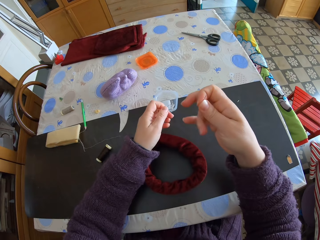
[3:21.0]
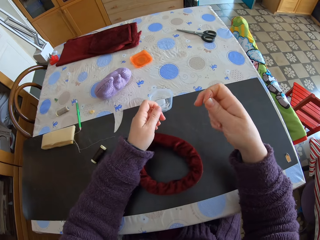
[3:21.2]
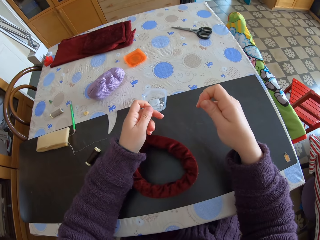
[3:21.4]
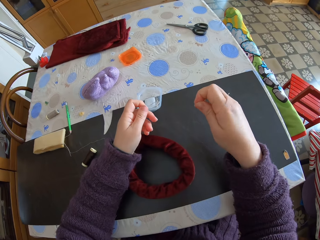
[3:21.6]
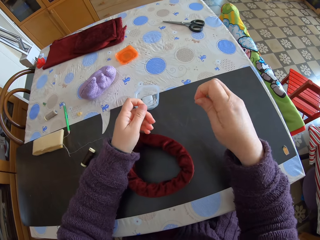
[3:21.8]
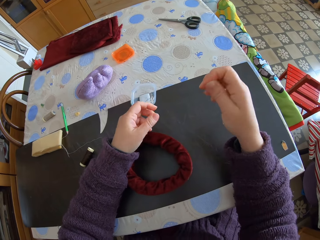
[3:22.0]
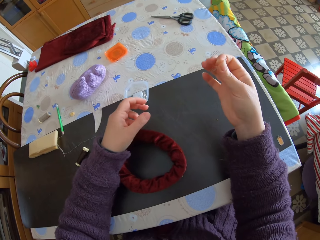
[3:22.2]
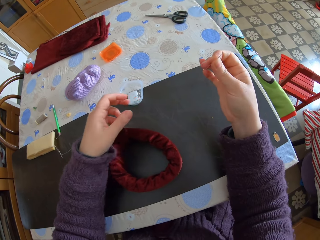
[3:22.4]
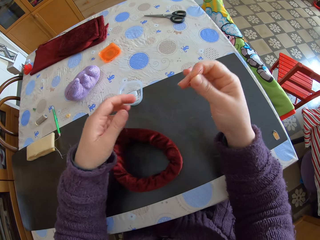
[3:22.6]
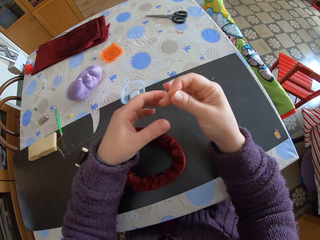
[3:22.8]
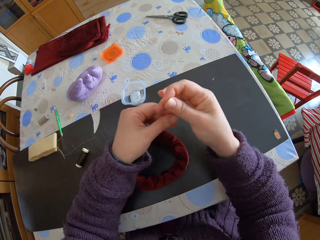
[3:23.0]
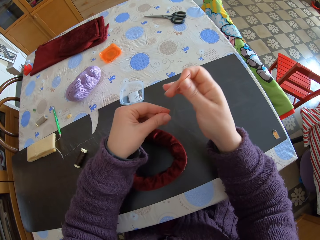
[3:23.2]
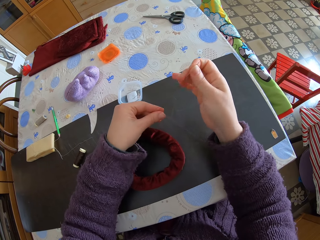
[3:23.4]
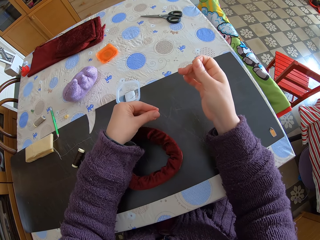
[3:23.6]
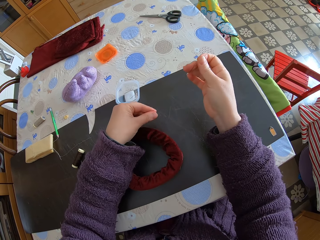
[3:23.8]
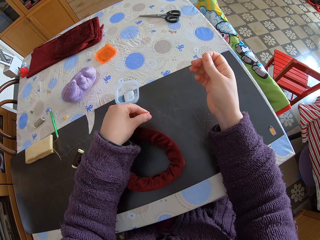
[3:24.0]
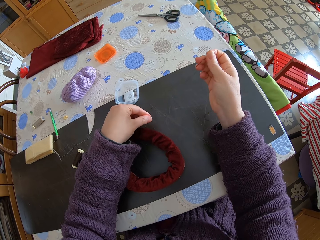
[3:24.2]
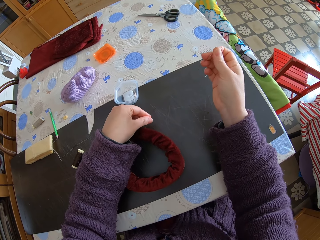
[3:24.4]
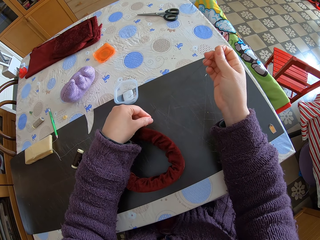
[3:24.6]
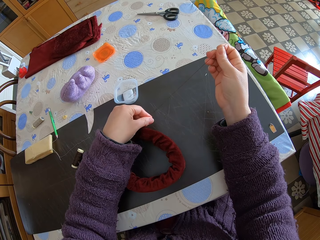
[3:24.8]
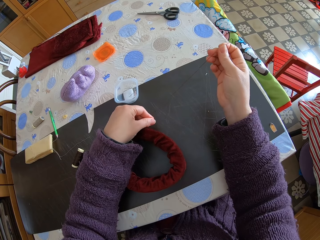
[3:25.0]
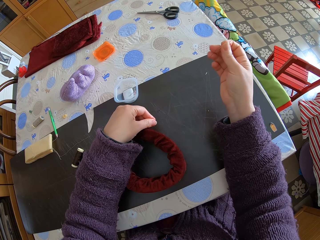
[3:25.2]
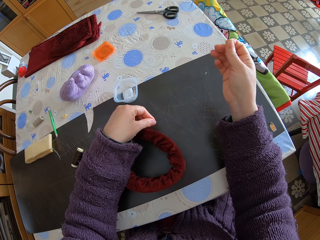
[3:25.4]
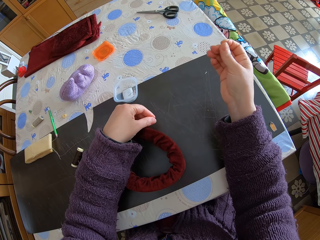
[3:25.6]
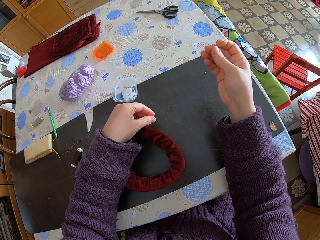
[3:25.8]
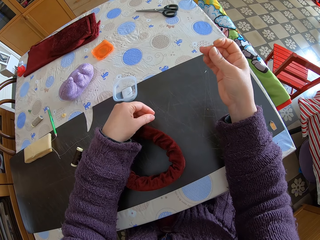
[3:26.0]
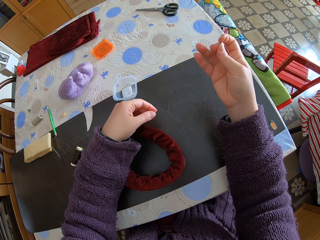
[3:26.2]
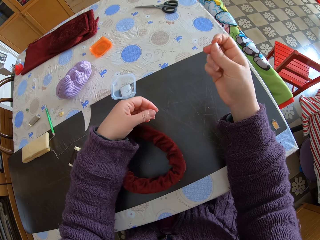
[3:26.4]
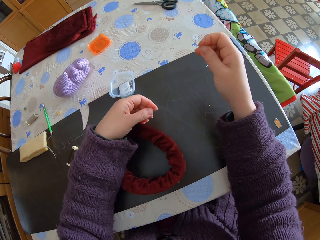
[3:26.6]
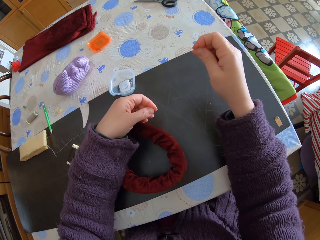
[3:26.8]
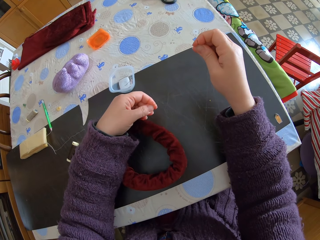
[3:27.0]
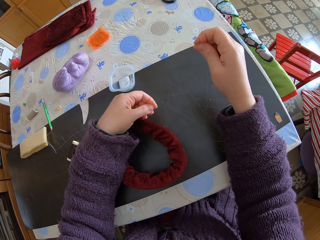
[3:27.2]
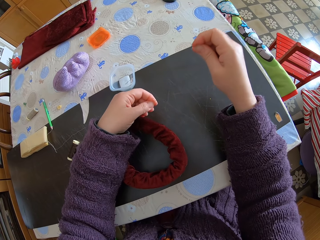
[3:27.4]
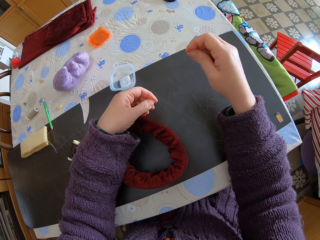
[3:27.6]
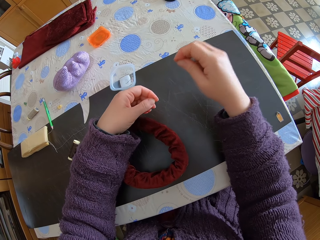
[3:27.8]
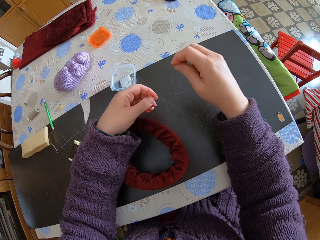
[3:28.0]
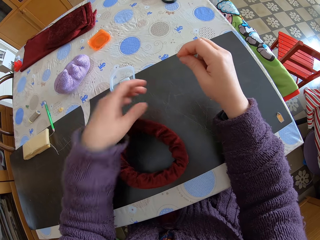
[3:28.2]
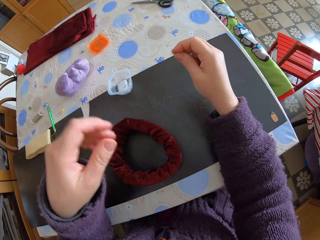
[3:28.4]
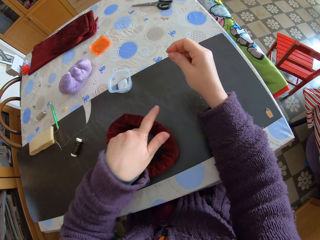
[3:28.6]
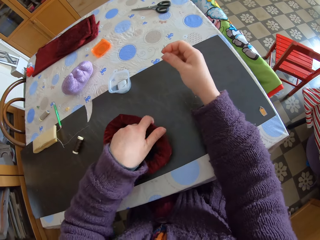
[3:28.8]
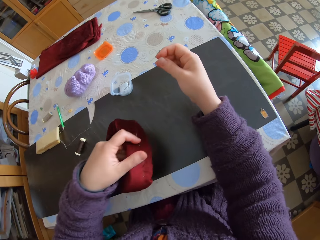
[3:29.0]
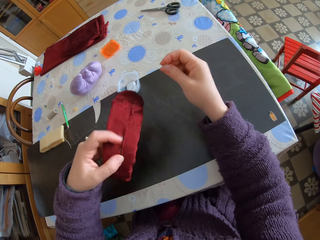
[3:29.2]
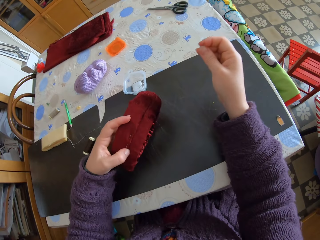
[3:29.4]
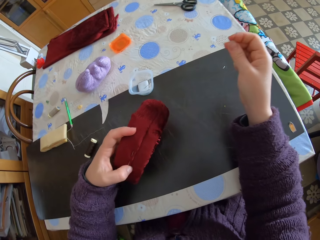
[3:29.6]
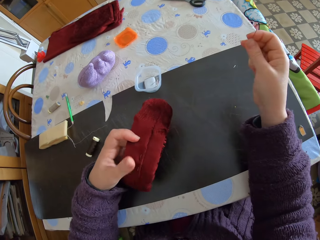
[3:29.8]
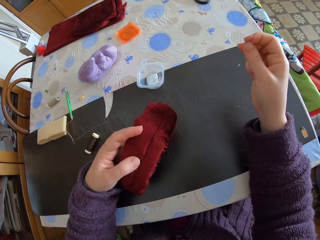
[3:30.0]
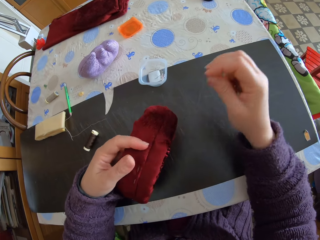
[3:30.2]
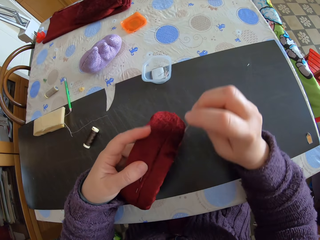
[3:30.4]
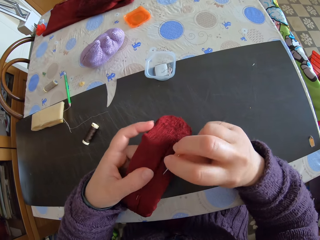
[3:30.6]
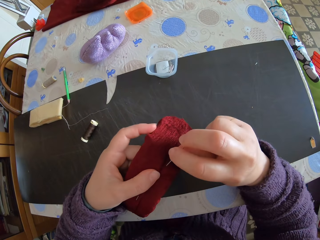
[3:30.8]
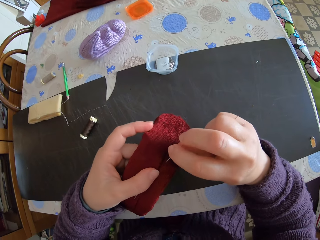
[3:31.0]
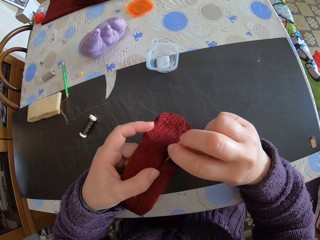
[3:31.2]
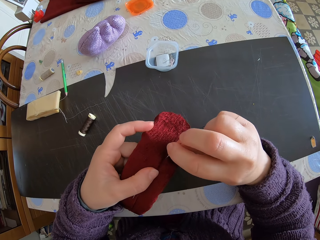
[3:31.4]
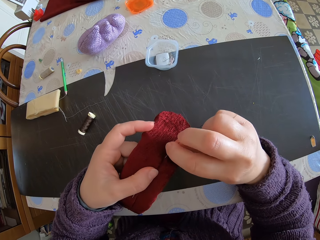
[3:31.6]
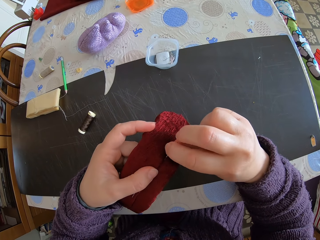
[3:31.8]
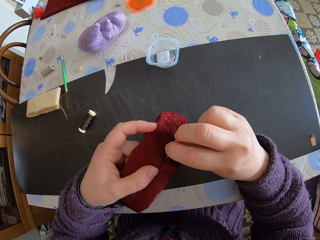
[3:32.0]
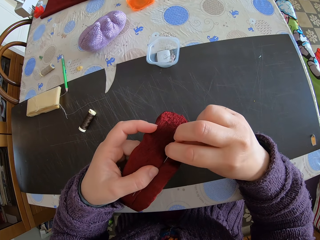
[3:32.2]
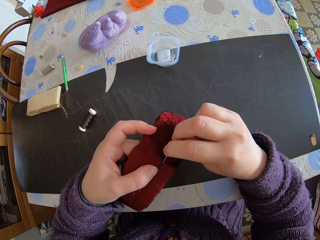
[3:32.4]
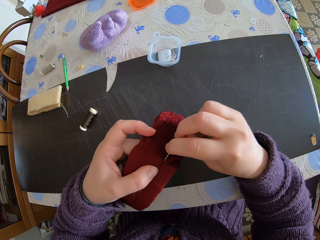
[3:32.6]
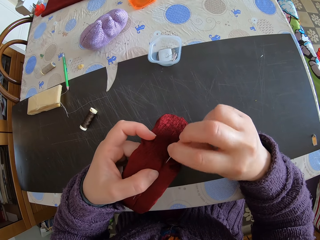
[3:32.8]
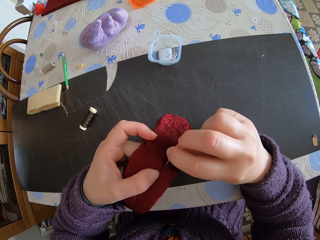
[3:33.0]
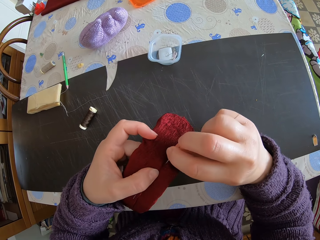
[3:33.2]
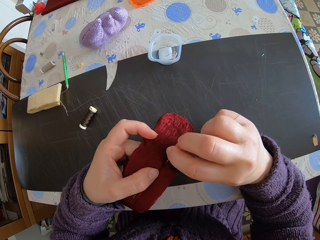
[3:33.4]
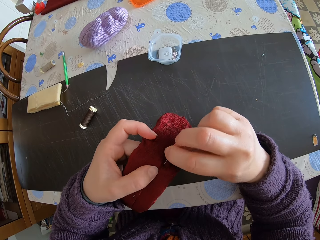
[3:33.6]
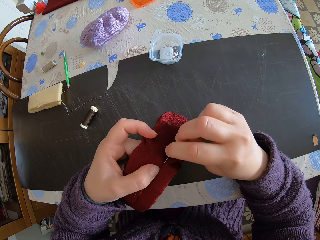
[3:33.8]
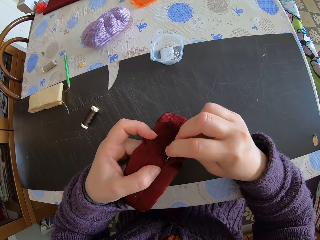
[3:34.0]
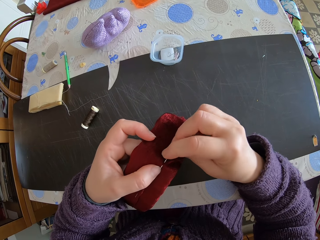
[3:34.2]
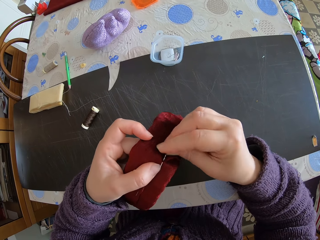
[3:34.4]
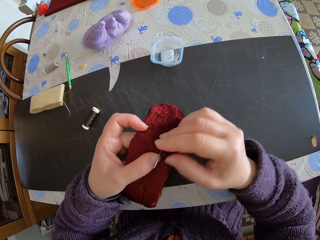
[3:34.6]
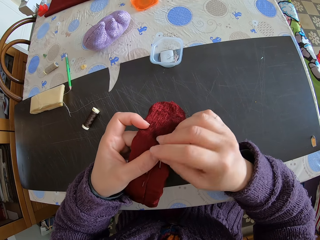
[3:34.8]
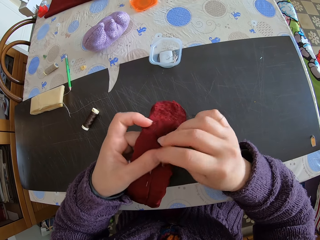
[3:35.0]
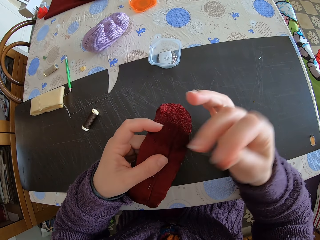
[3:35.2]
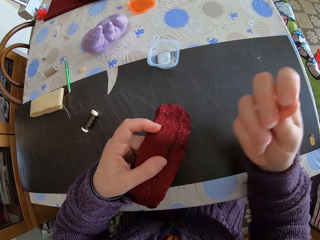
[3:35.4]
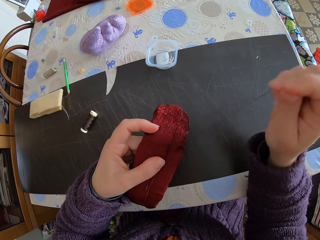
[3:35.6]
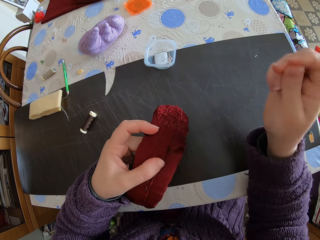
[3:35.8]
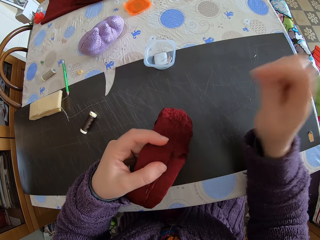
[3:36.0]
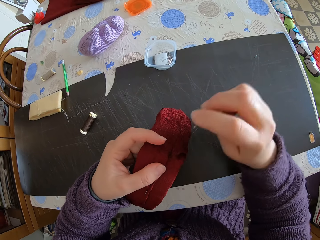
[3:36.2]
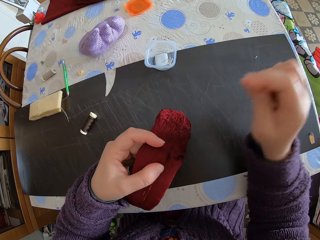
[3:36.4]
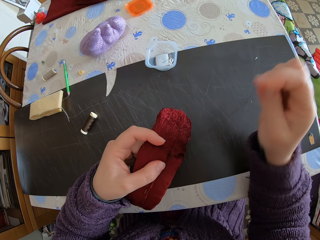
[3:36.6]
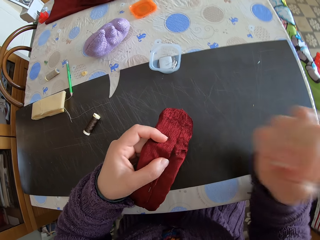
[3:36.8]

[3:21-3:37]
The camera wearer drops the headband on the table. She picks up the headband. She knits. She sews the headband.

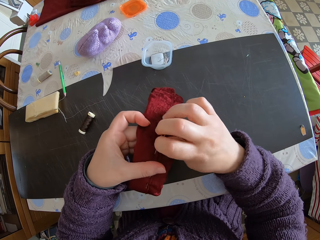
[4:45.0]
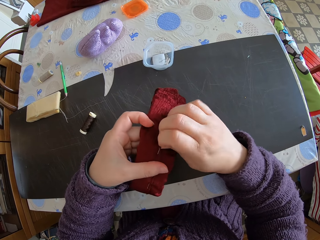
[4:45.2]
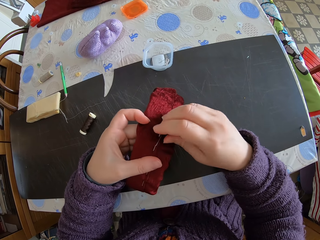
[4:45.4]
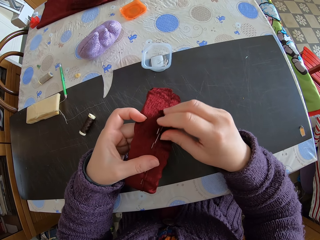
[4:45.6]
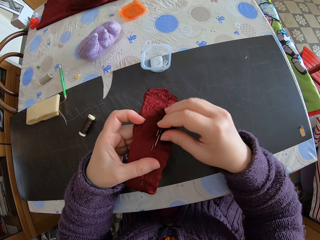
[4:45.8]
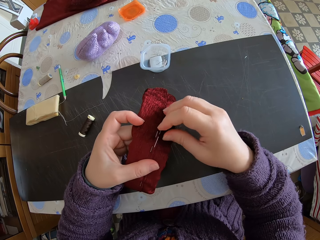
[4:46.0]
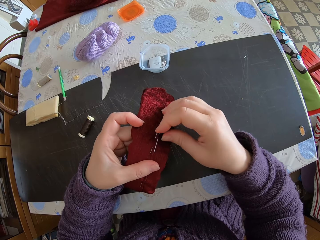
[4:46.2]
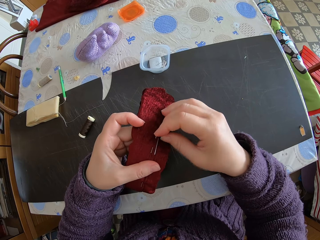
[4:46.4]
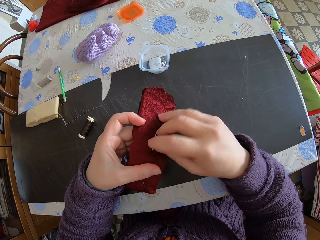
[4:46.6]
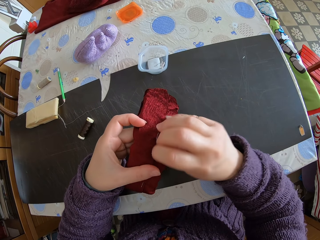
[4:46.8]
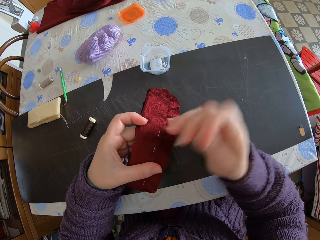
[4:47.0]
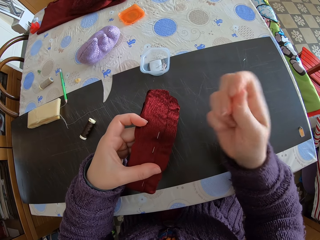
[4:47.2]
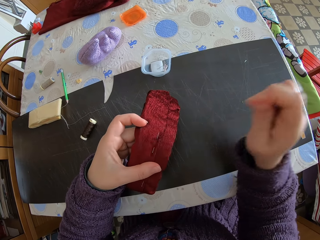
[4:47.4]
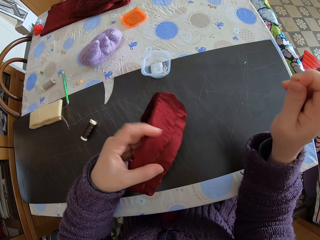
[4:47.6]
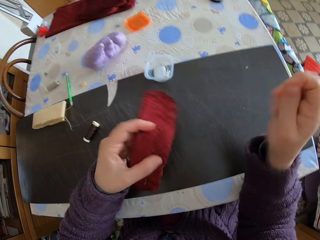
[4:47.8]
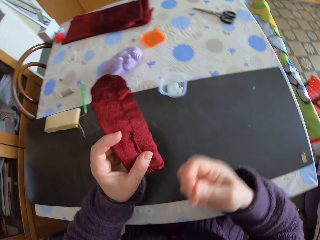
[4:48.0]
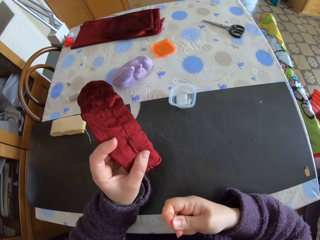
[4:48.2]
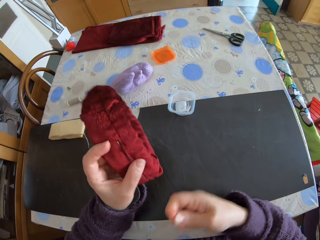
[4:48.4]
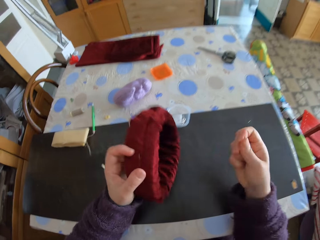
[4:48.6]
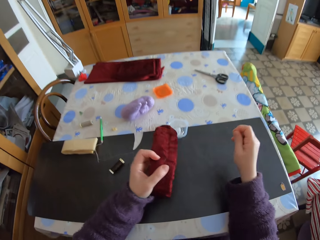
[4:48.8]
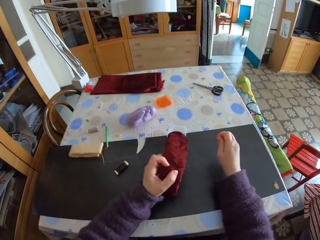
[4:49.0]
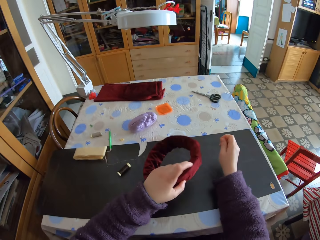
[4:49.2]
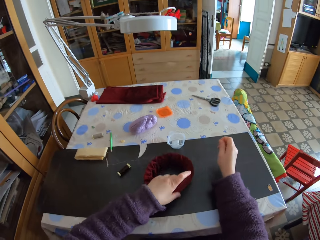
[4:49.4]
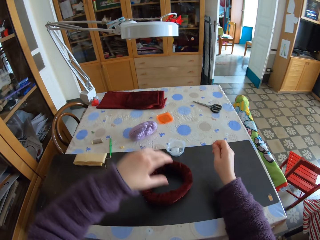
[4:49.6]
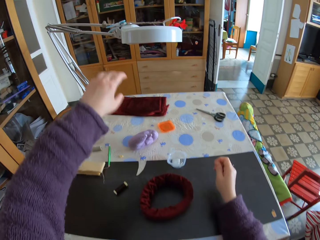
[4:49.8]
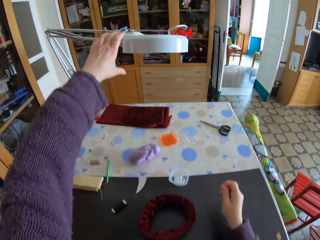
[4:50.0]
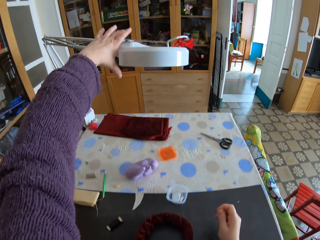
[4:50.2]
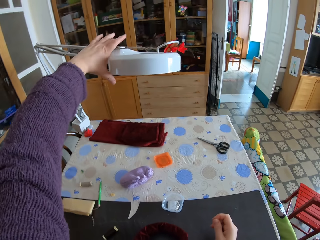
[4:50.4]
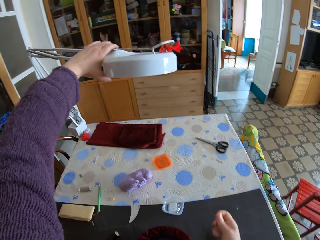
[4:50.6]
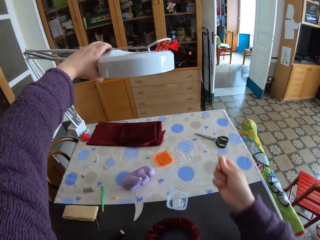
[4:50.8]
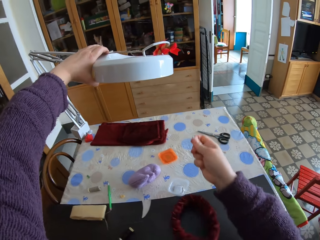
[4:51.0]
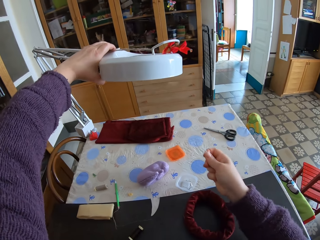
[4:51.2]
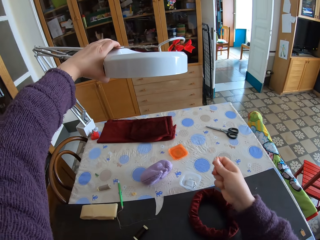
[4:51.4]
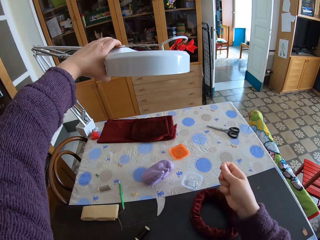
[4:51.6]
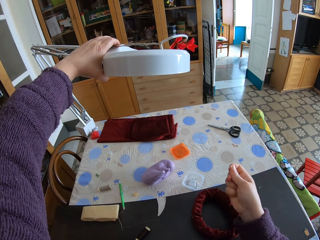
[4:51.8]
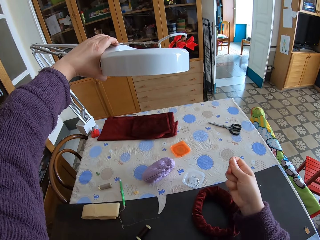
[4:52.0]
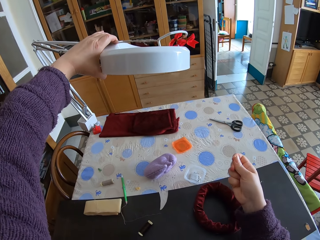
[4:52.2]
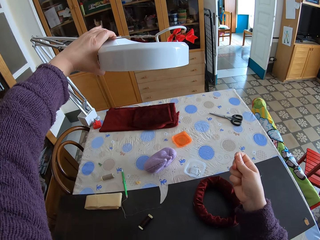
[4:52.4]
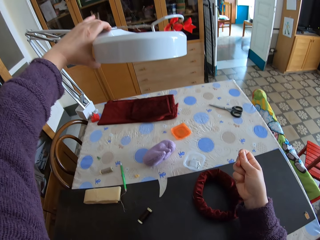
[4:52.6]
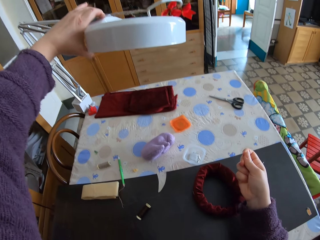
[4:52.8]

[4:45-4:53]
The camera wearer pulls out the needle from the material with her right hand. She drops the material on the table with her left hand. She grabs the table lamp in front of her with her left hand. She pulls the lamp closer to herself with her left hand.
